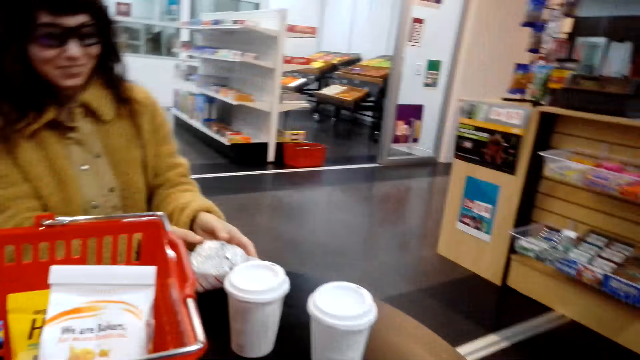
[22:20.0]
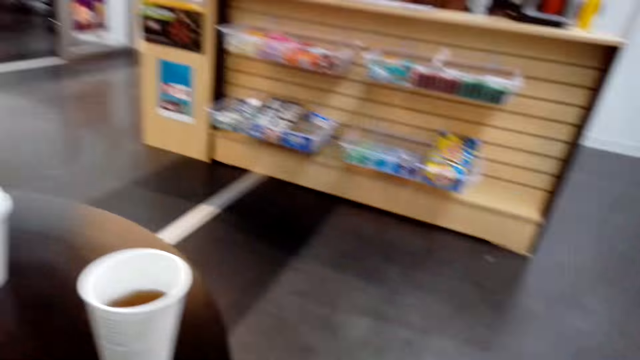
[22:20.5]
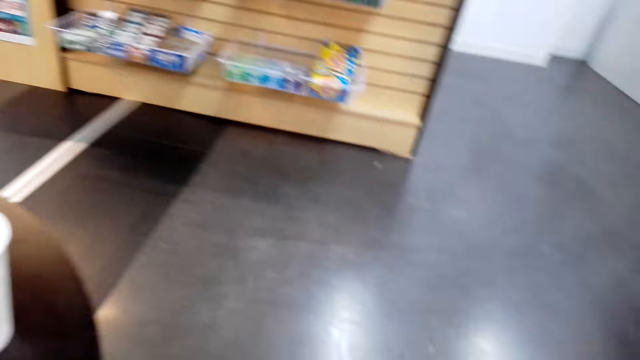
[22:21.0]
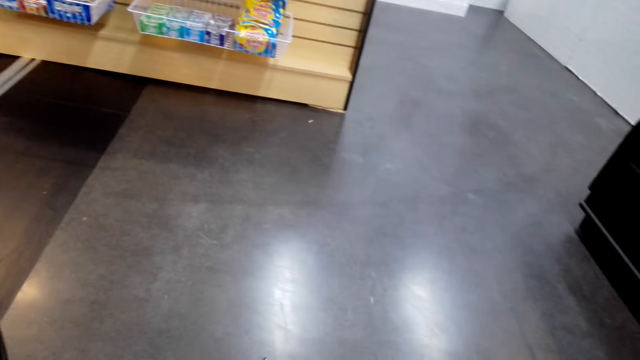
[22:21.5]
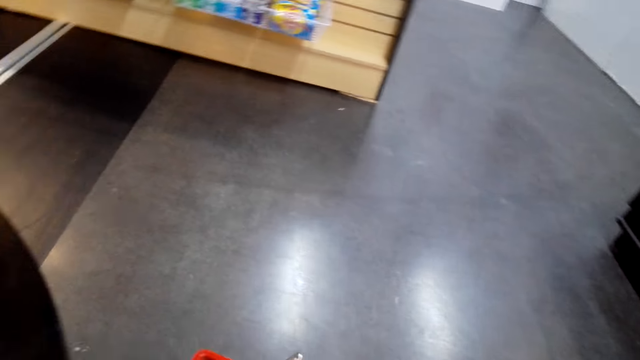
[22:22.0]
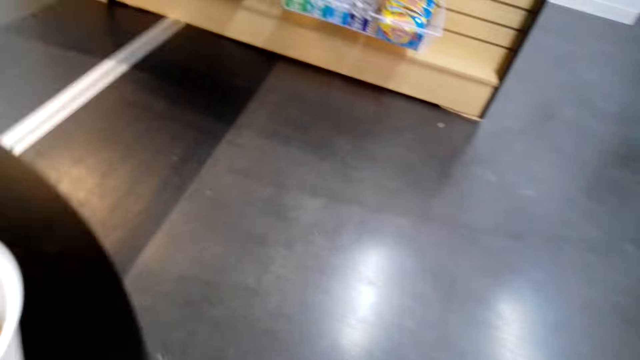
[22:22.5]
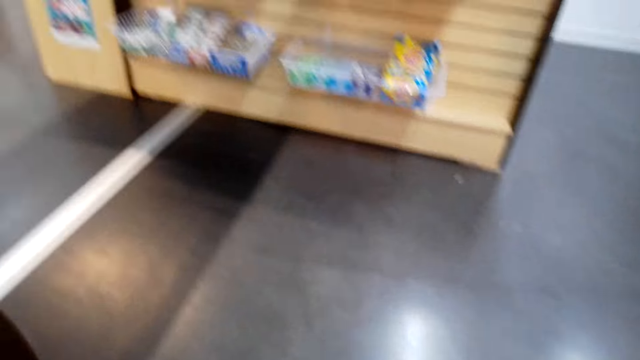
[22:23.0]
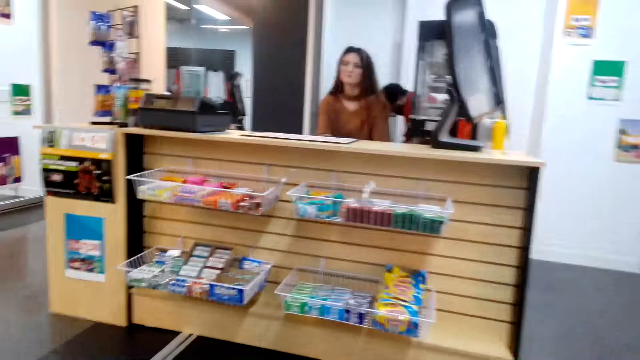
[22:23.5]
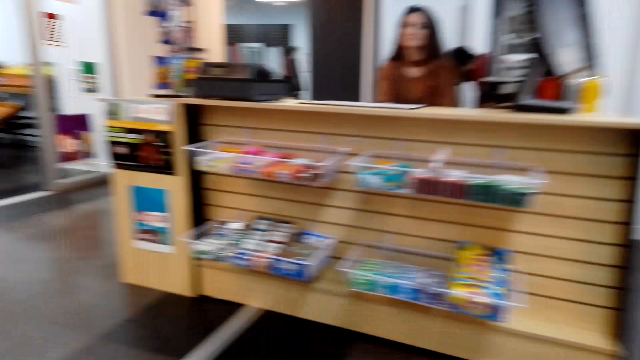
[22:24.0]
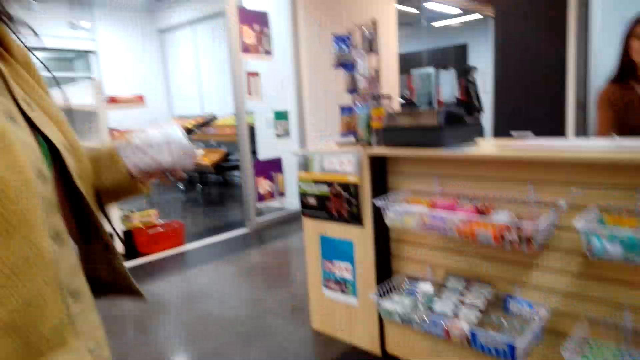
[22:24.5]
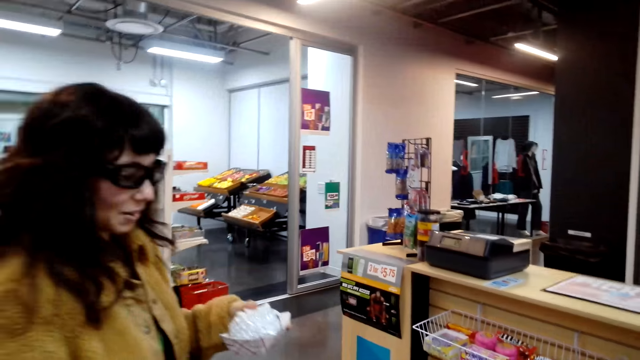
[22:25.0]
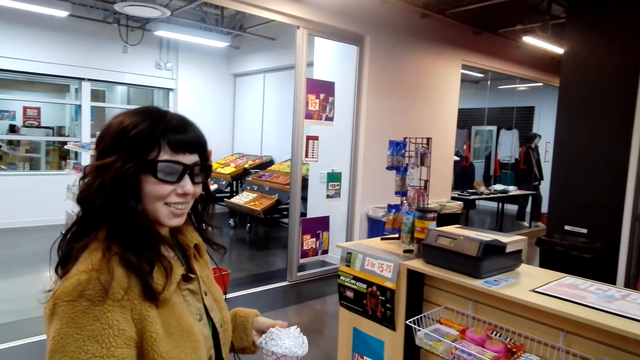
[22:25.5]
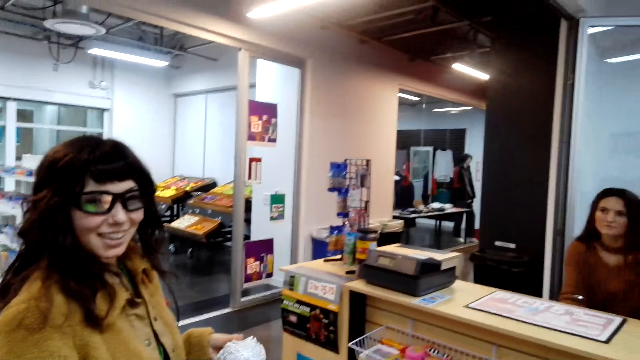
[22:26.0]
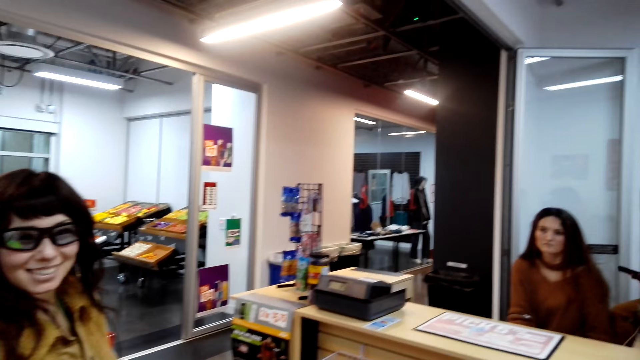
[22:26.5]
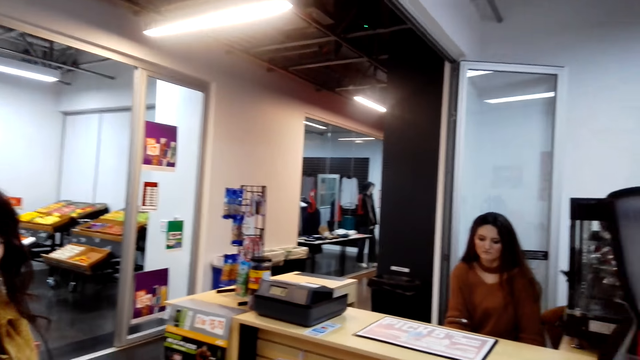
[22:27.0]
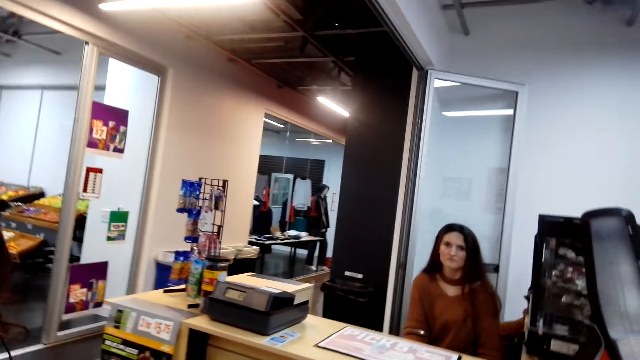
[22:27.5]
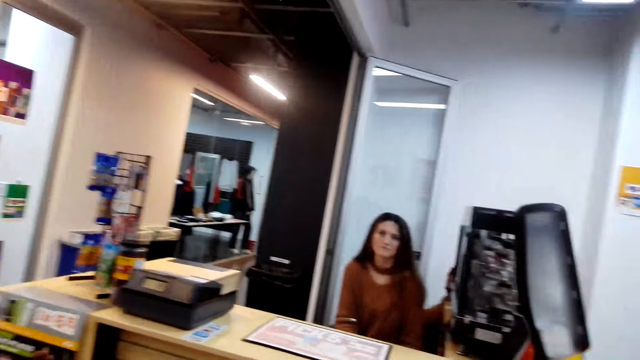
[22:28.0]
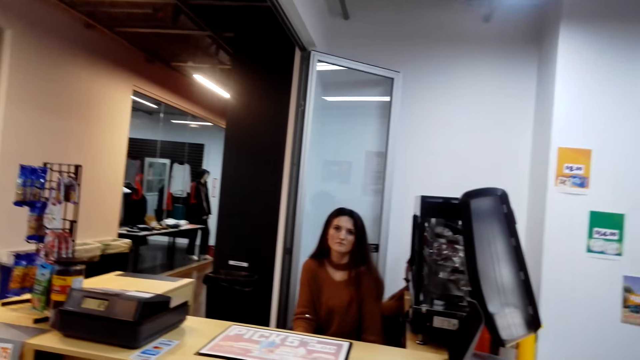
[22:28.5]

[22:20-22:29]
The camera wearer stands from the seat. A lady talks to the camera wearer. The lady stands.

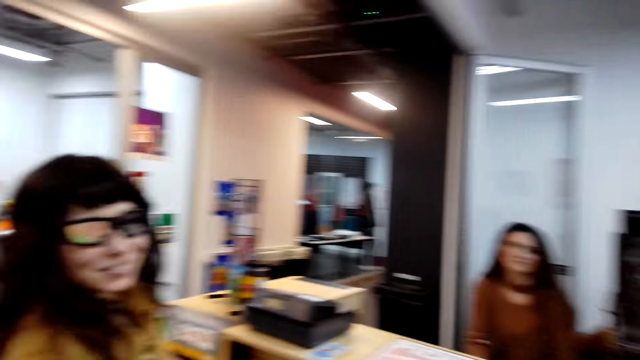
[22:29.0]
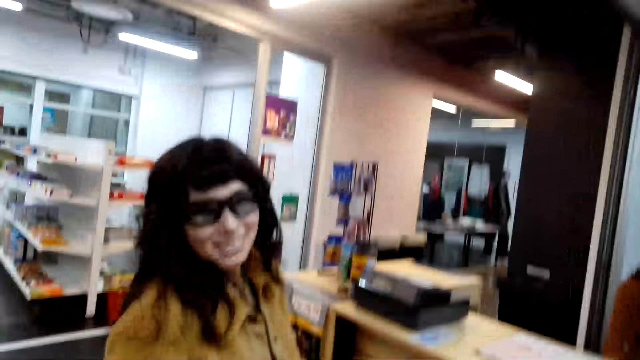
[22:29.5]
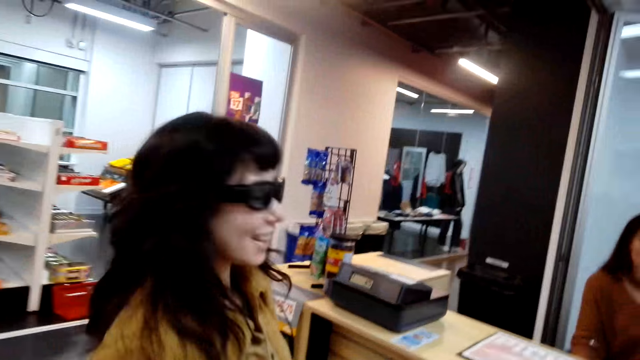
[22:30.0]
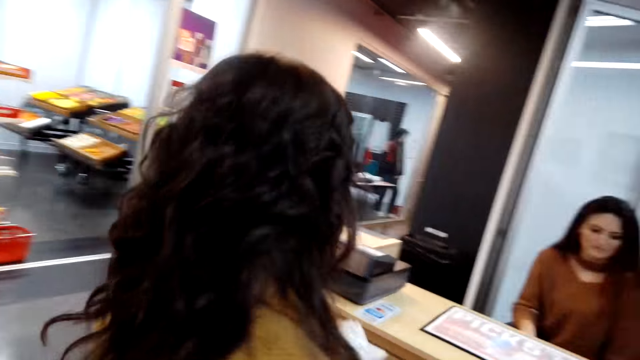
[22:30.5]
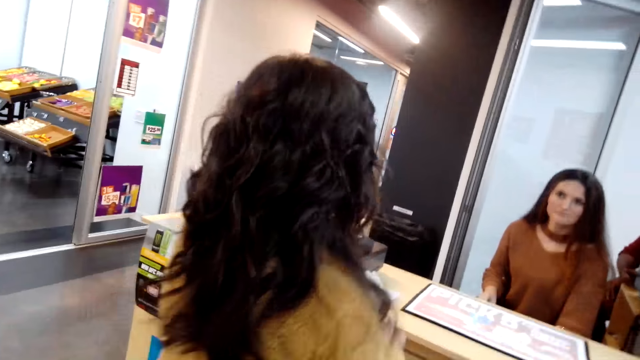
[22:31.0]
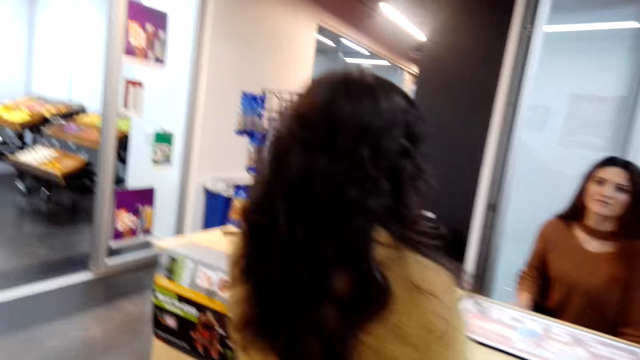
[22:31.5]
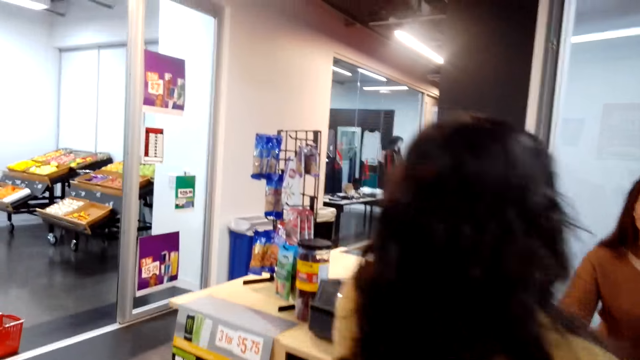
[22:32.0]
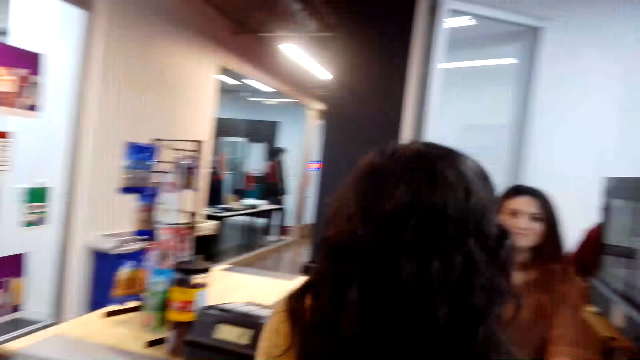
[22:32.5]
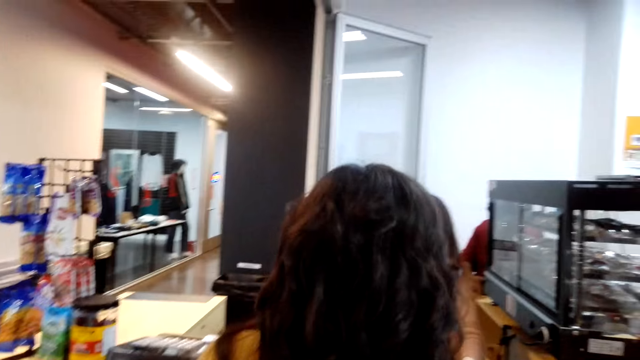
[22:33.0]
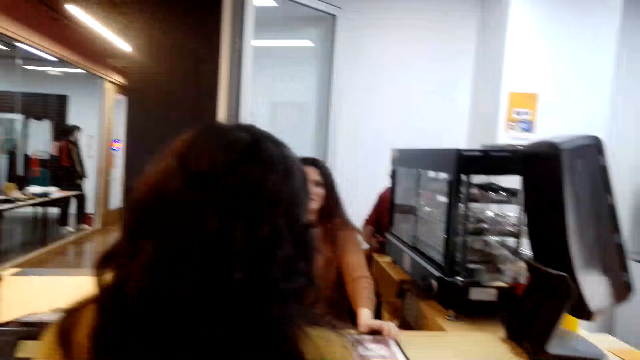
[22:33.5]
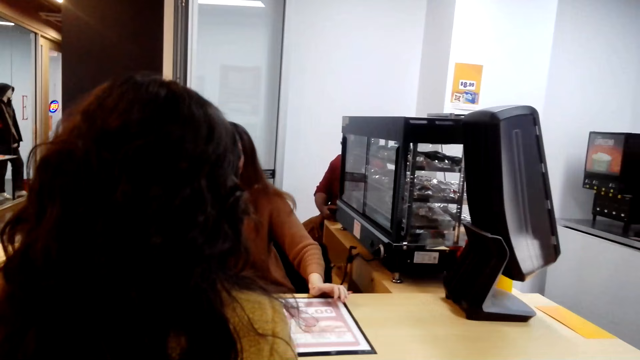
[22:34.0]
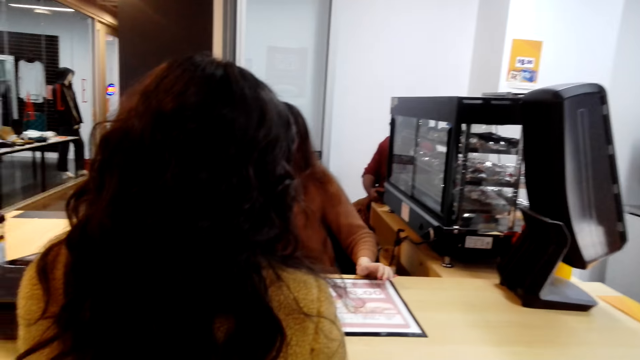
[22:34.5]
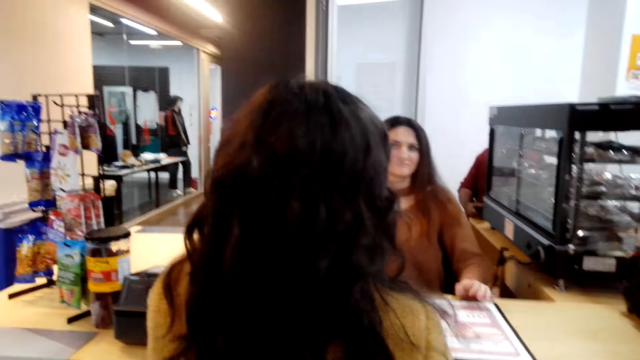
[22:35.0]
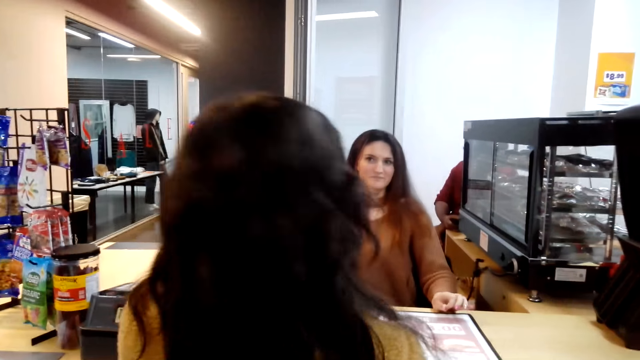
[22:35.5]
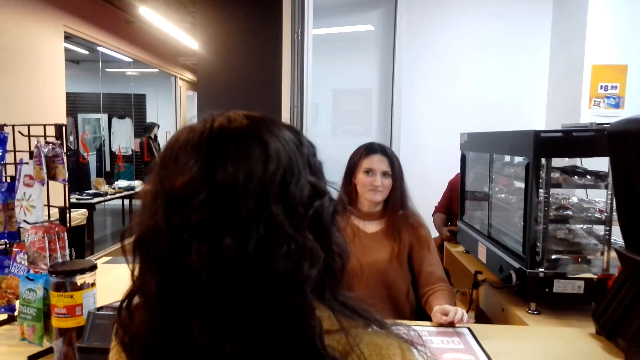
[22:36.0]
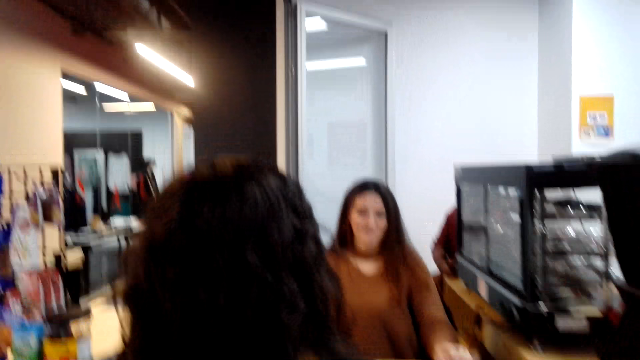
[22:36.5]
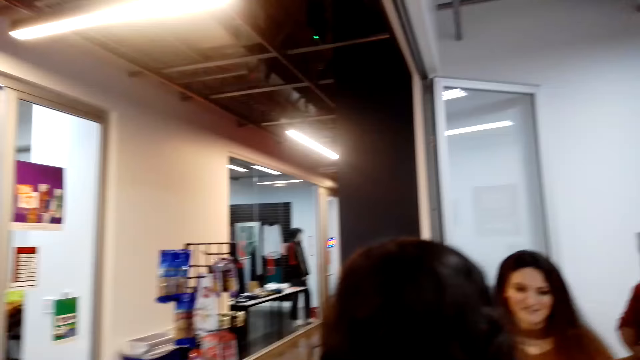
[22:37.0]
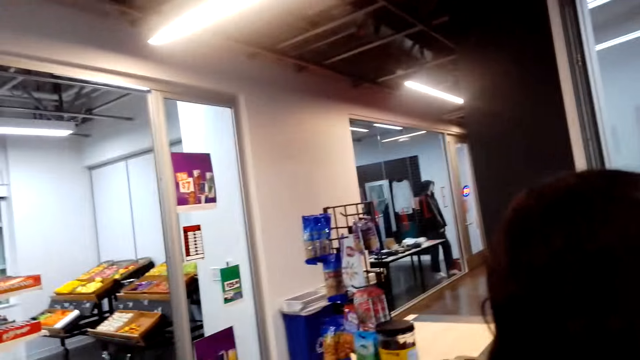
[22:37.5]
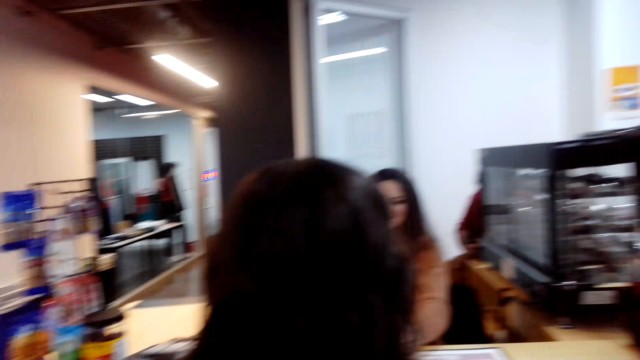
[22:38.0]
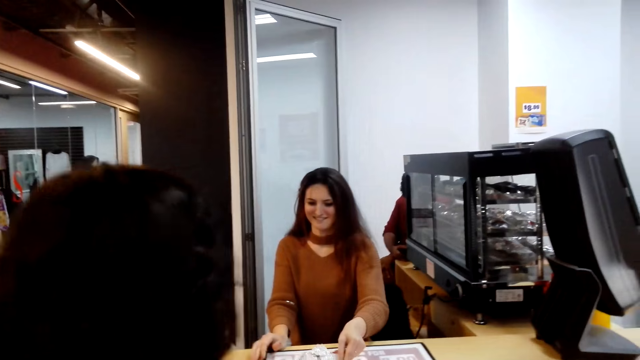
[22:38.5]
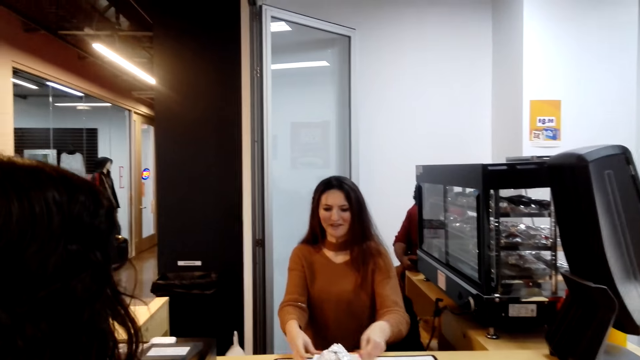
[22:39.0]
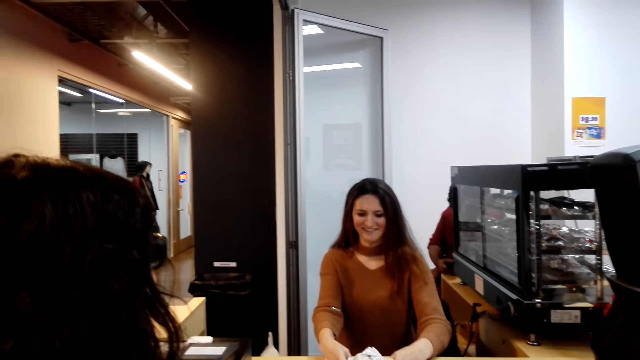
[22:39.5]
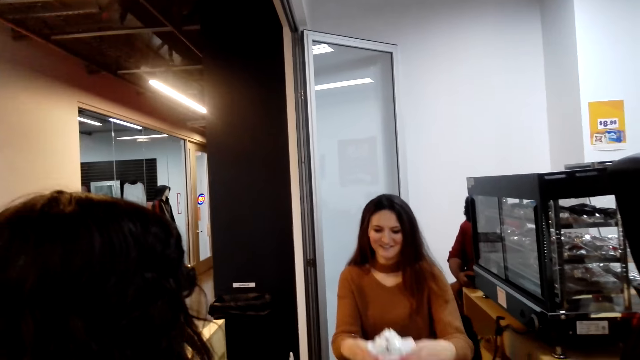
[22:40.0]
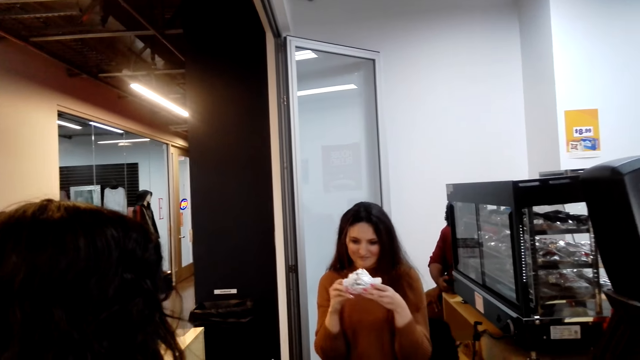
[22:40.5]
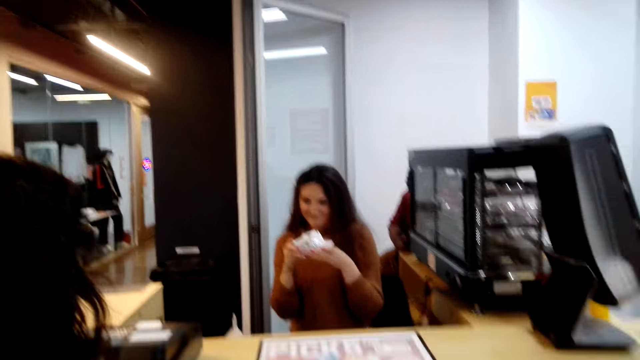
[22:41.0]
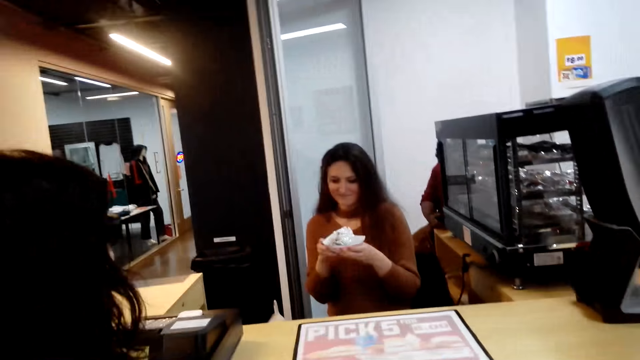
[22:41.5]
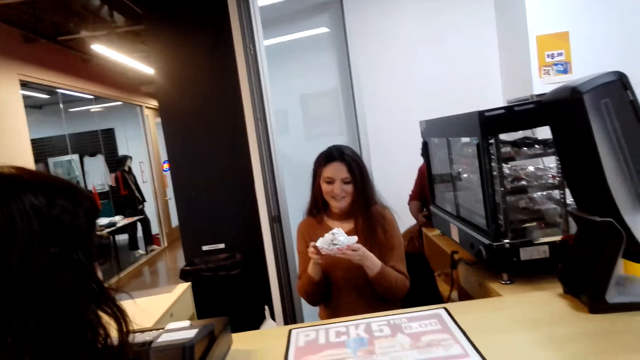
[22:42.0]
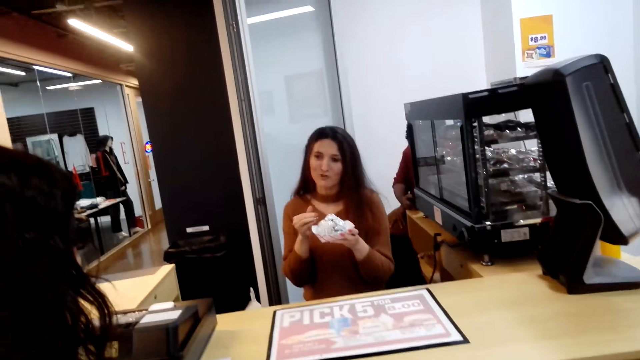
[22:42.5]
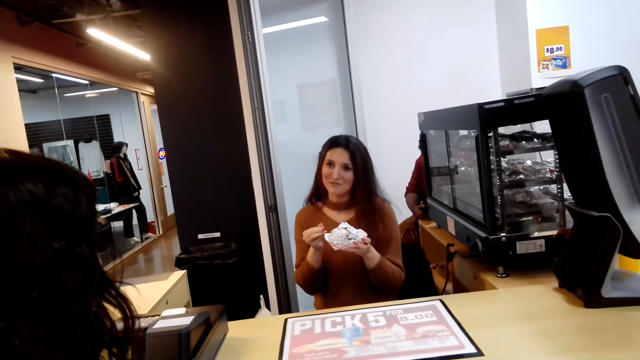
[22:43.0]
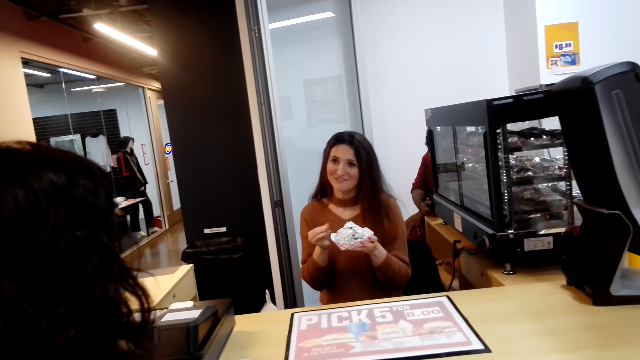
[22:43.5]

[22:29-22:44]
The camera wearer talks to a lady. The lady stands at the counter, talks to a cashier. The cashier eats. The cashier talks to the lady.
